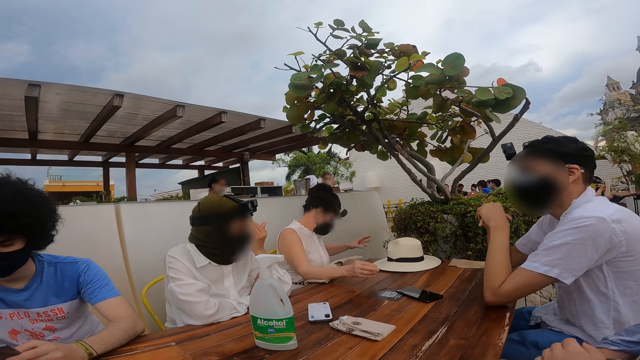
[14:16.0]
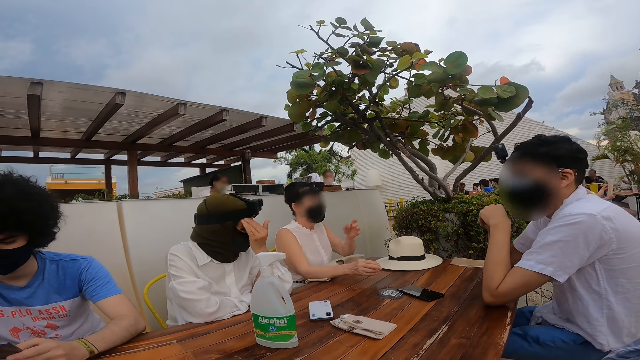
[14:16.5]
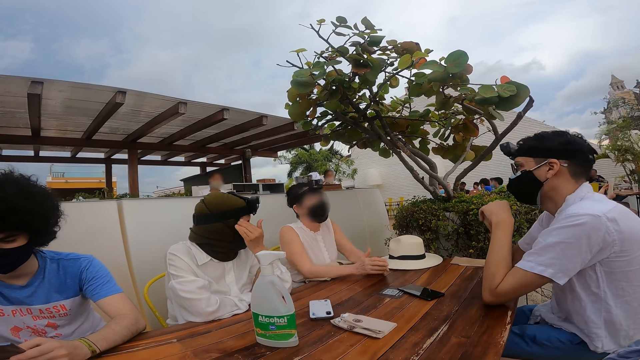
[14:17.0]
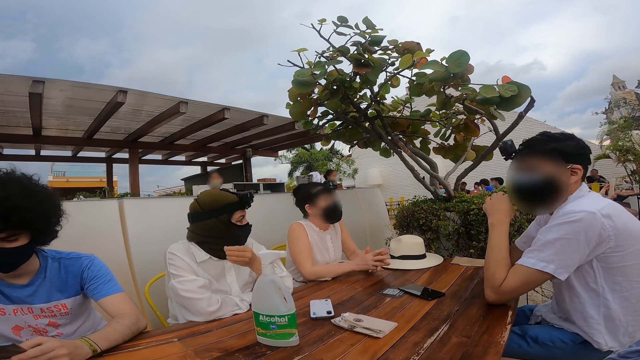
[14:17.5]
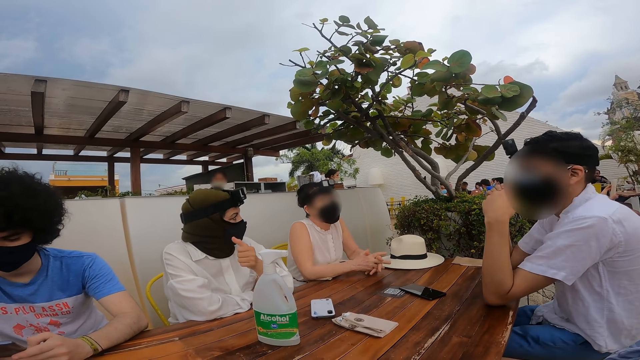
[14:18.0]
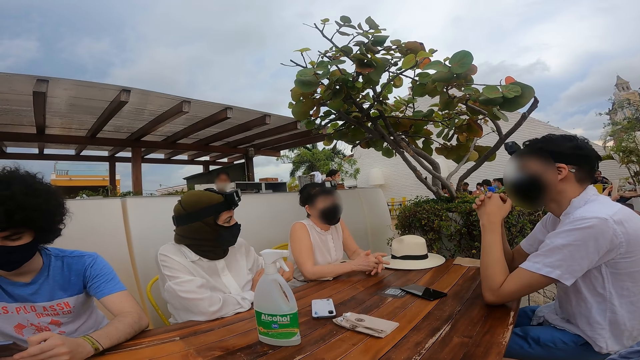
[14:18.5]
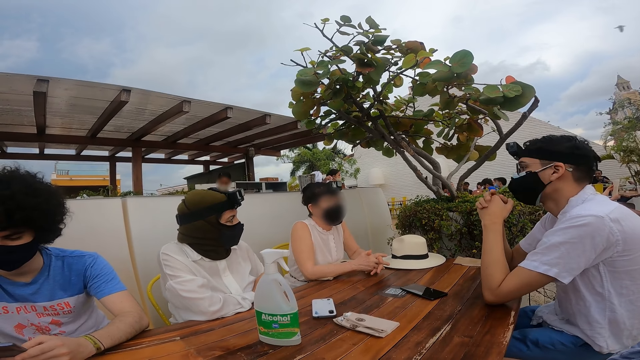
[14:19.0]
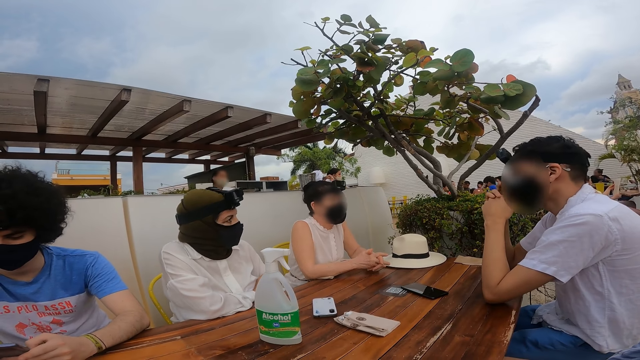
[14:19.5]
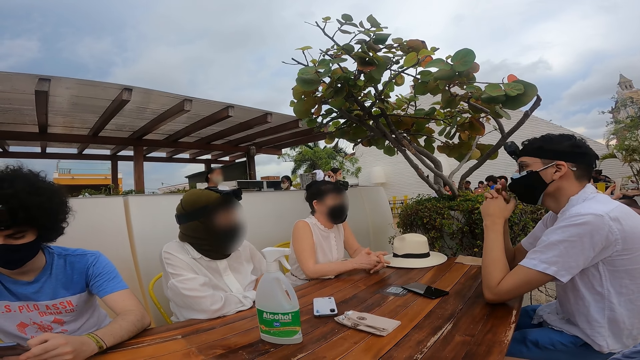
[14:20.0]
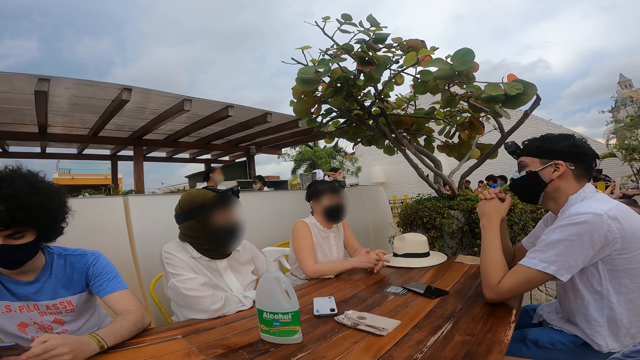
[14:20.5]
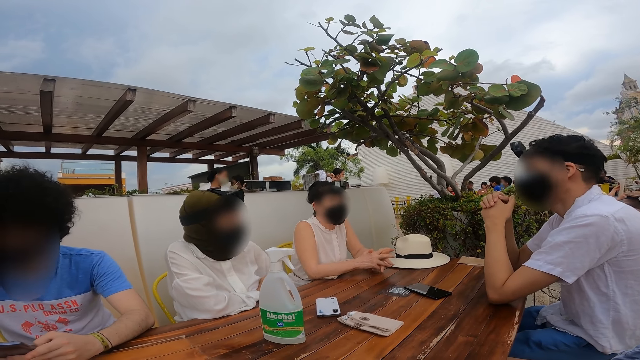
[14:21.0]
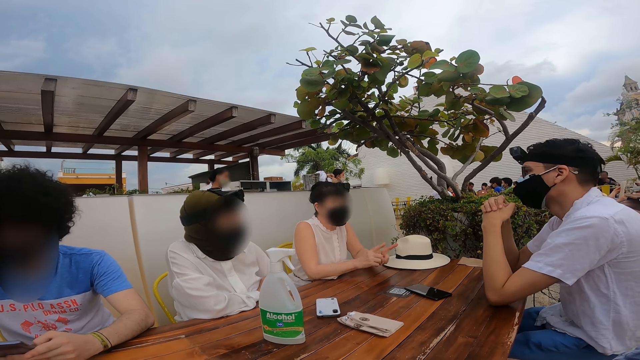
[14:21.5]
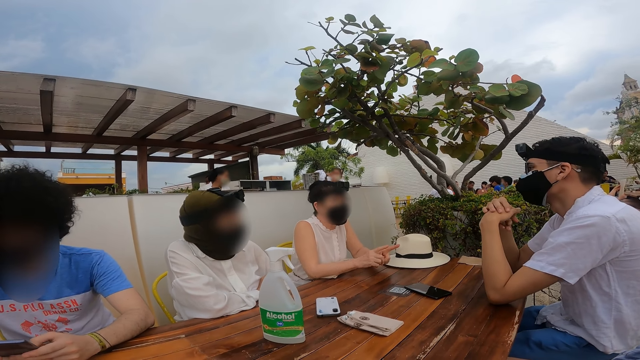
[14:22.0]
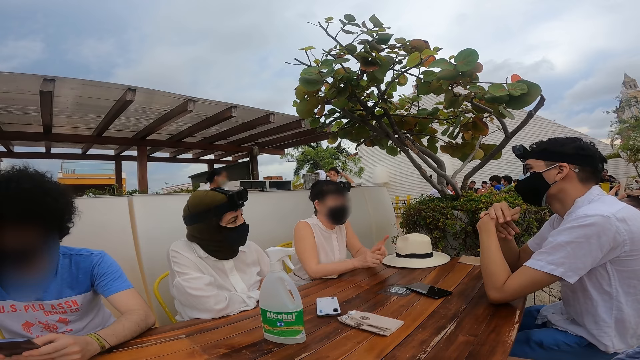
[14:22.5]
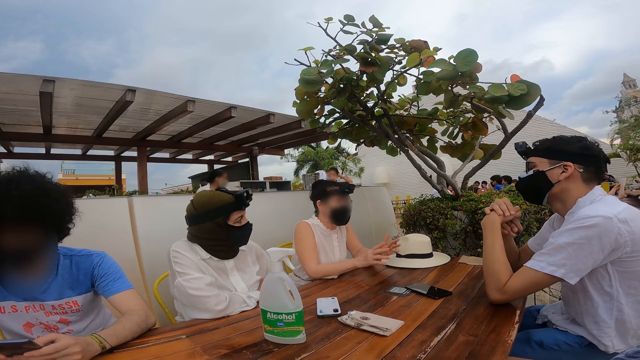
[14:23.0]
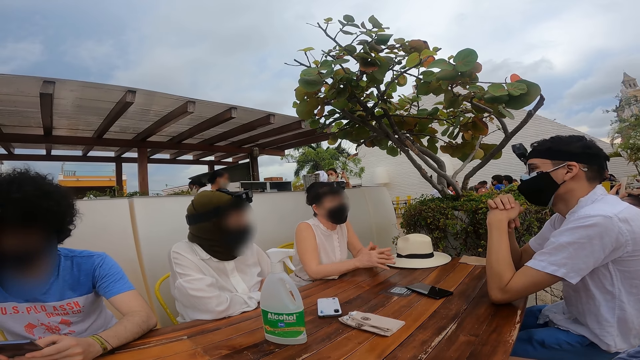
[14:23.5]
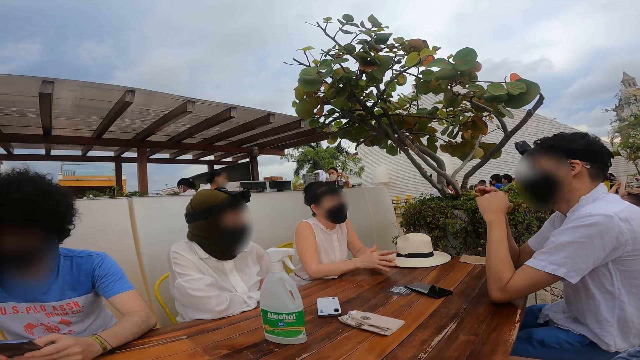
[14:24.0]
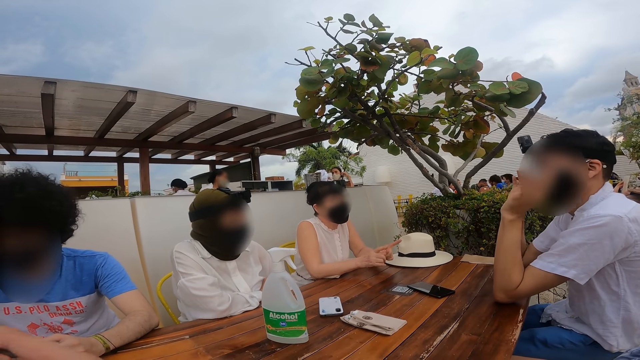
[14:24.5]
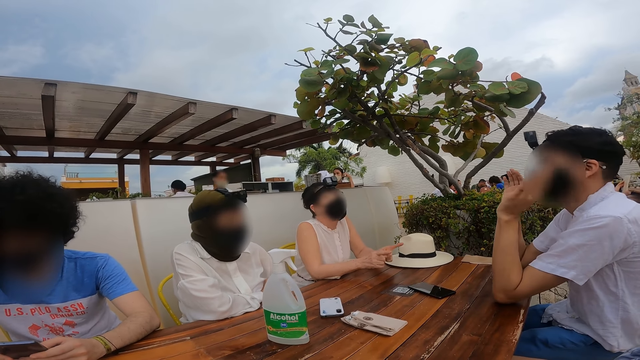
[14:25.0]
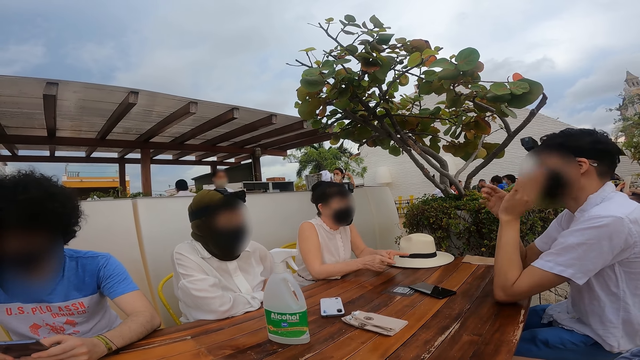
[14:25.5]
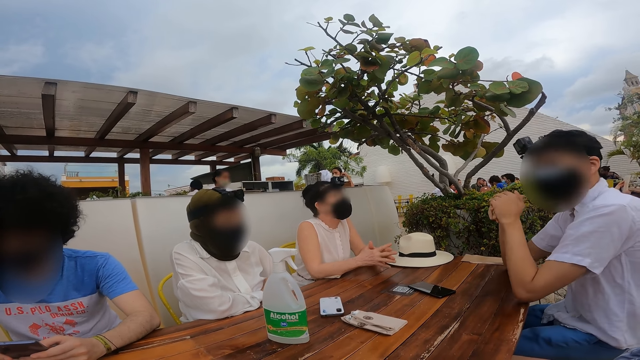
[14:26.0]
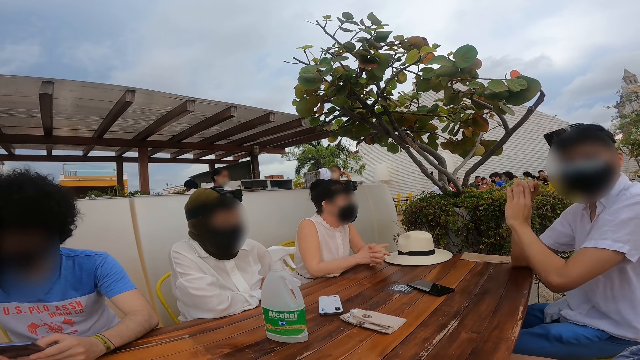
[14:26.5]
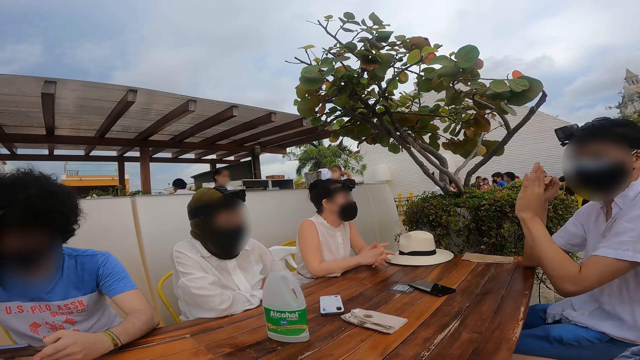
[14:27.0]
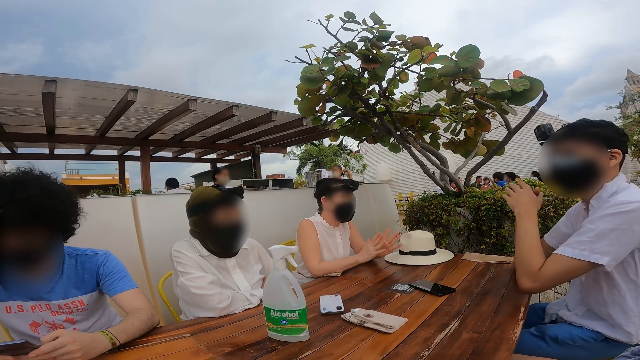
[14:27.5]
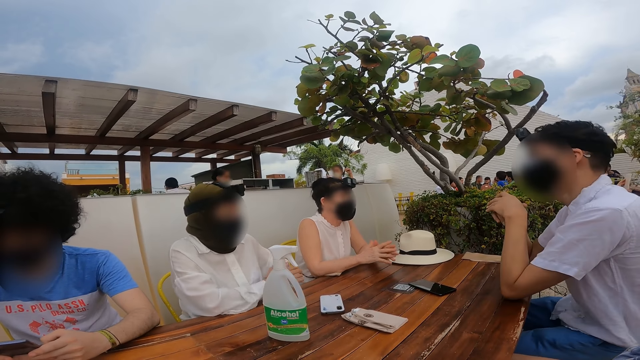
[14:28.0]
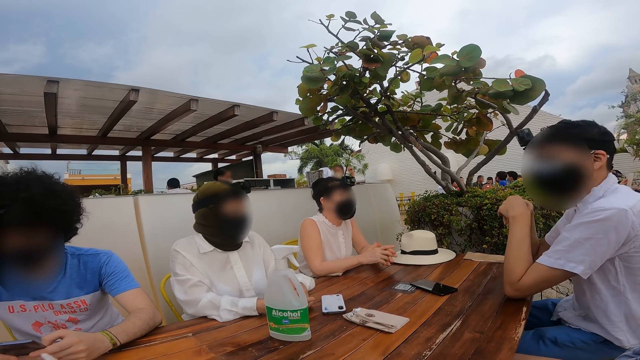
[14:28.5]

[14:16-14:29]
A lady adjusts a bag on her lap. The camera wearer looks around a restaurant. A man interacts with another lady. A third lady interacts with the man. The man interacts with the camera wearer.

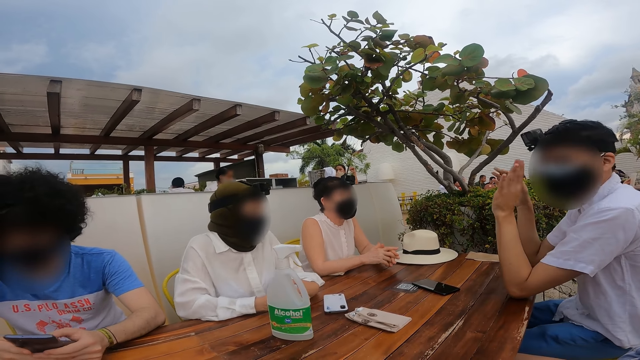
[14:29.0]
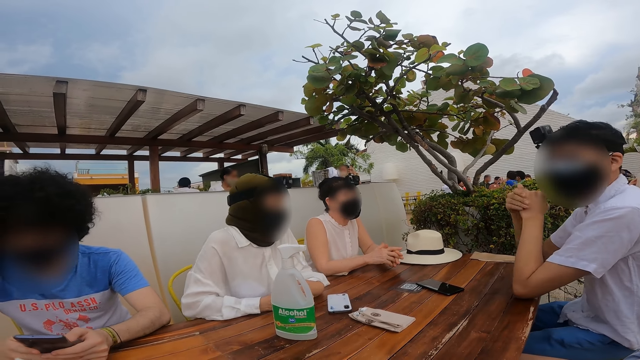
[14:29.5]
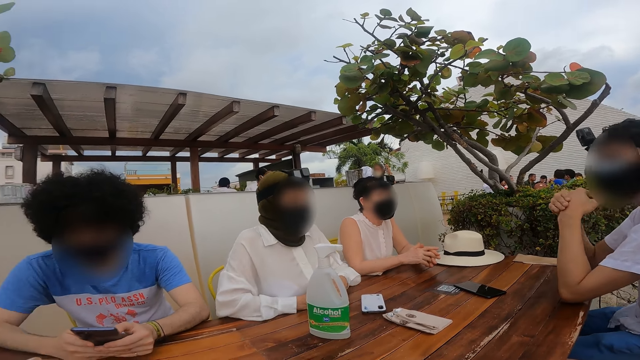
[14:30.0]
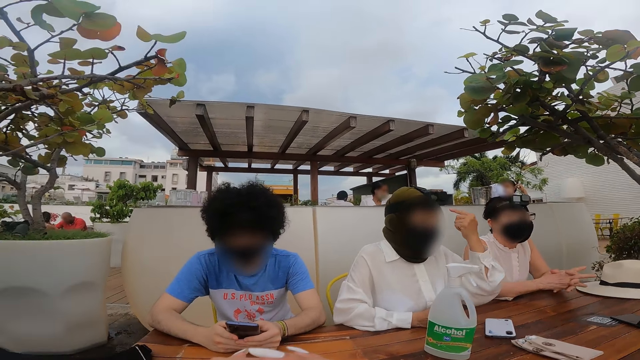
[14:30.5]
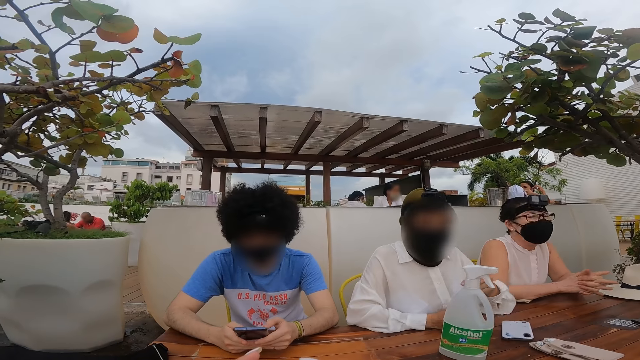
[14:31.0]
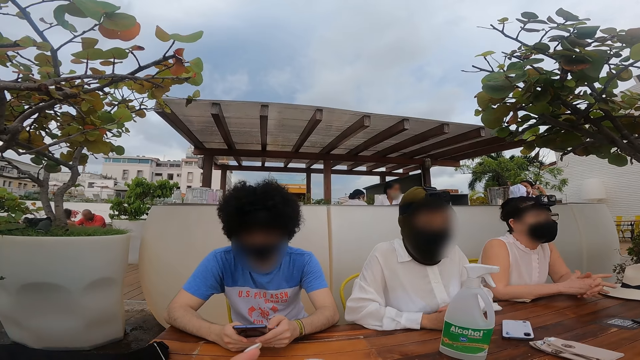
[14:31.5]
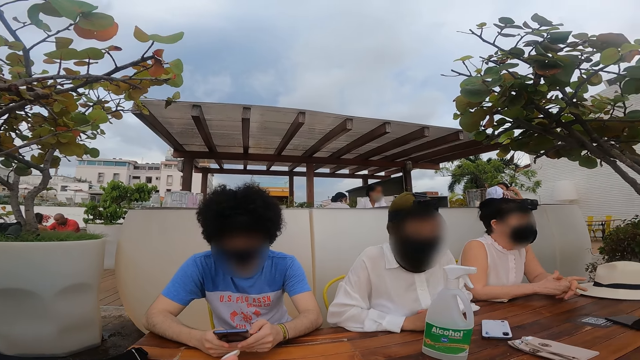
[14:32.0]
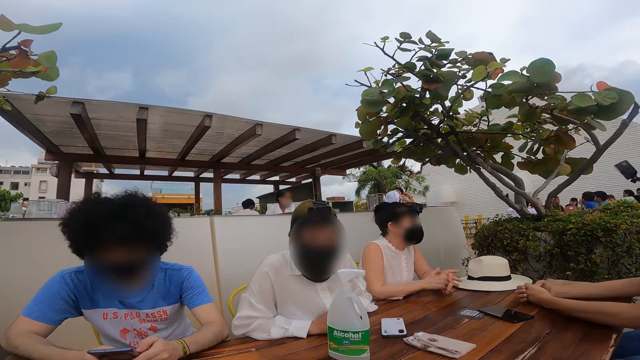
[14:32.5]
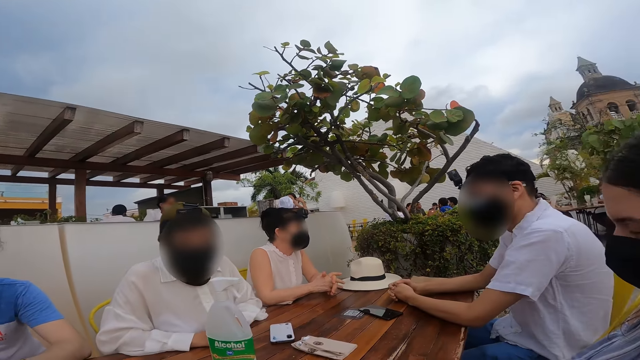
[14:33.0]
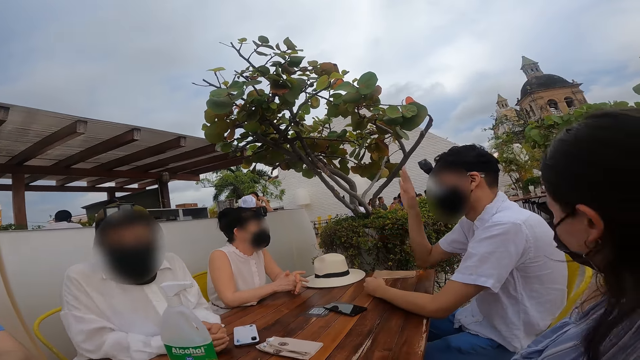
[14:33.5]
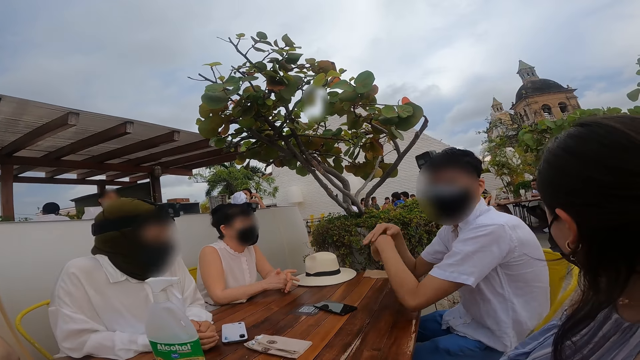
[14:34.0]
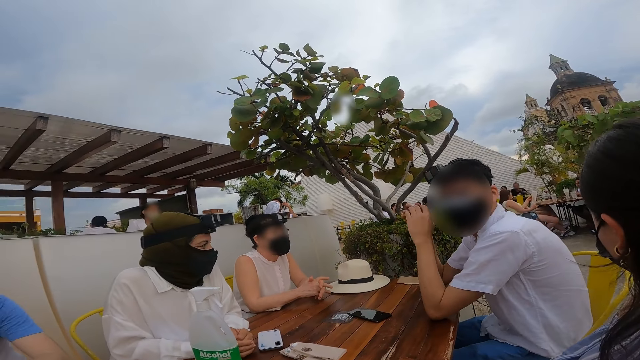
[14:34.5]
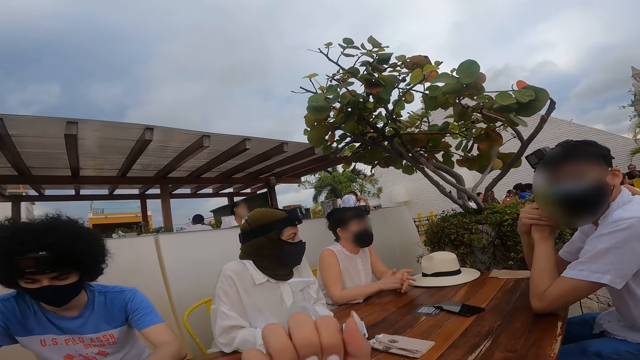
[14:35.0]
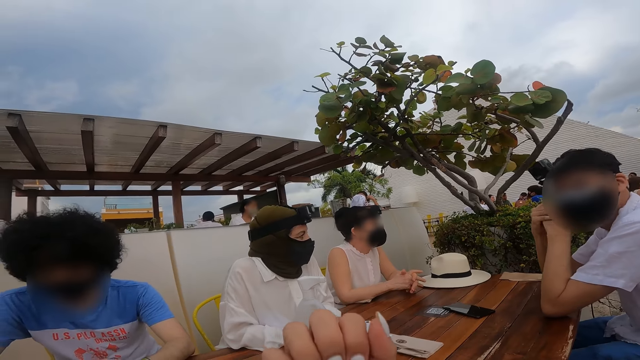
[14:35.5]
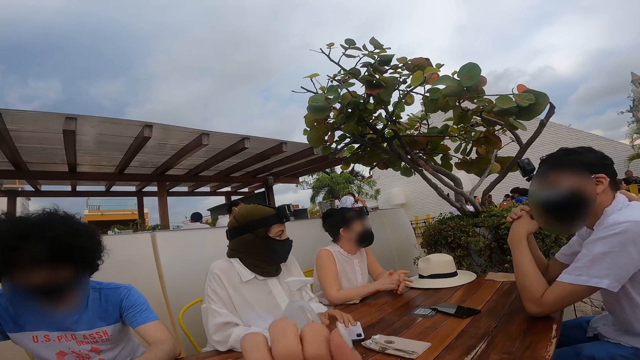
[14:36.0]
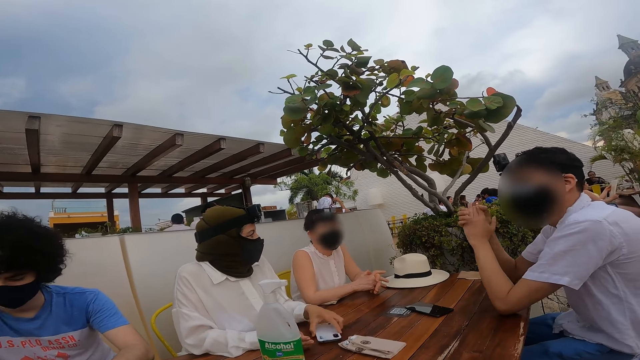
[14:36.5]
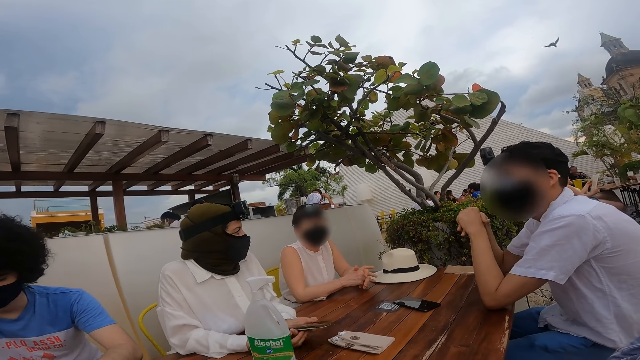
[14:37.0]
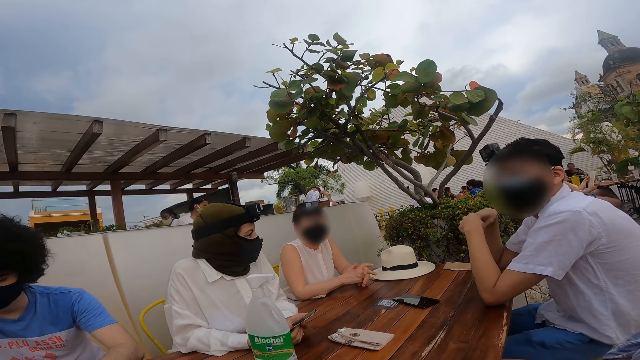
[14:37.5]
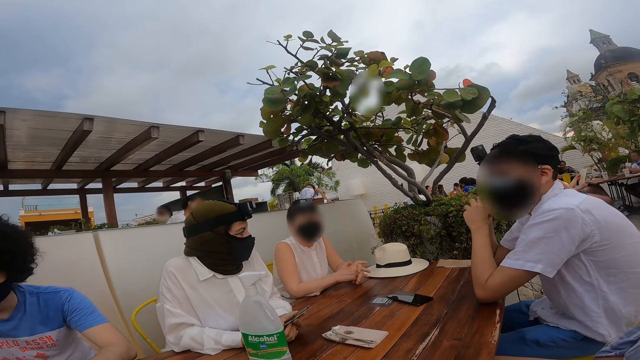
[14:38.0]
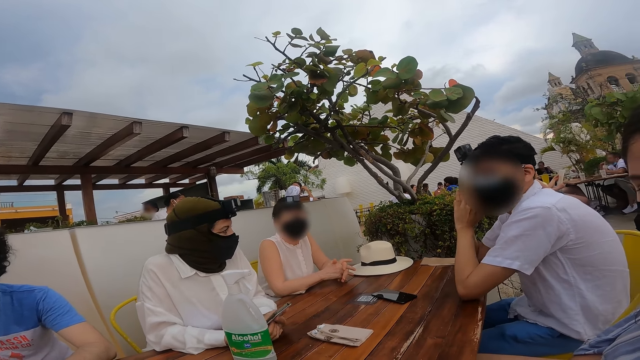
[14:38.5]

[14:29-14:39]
A man interacts with a lady. The camera wearer looks around a restaurant. The man interacts with another lady. The camera wearer looks around the restaurant.
